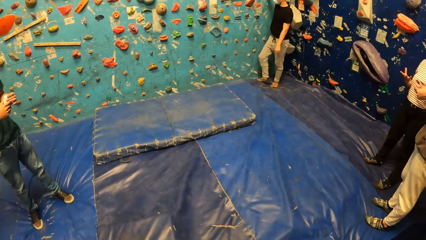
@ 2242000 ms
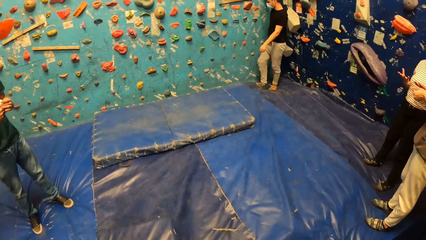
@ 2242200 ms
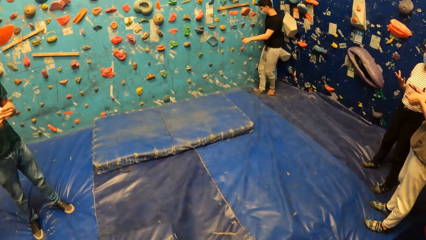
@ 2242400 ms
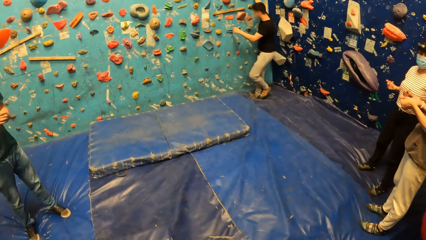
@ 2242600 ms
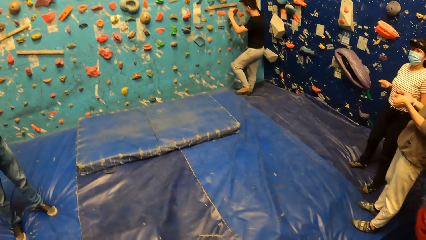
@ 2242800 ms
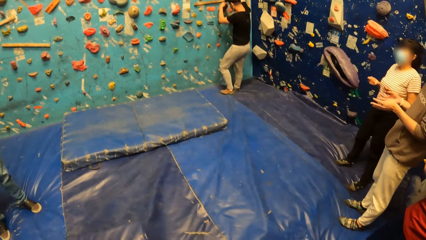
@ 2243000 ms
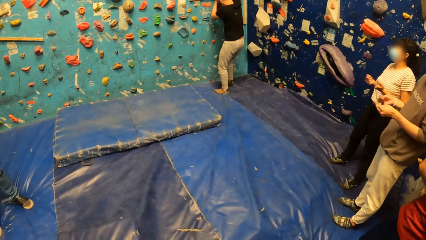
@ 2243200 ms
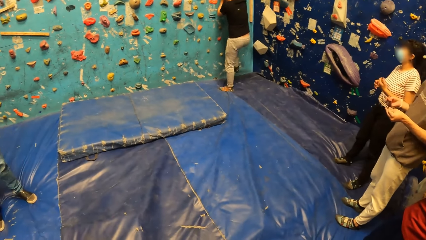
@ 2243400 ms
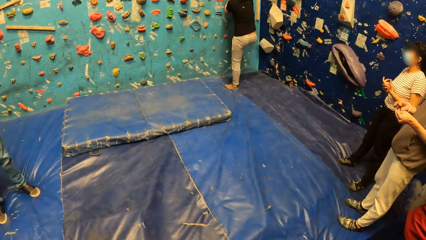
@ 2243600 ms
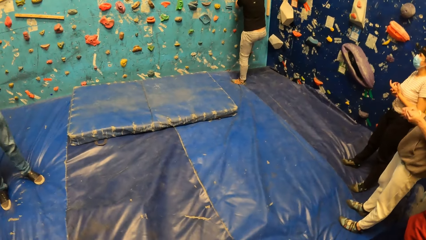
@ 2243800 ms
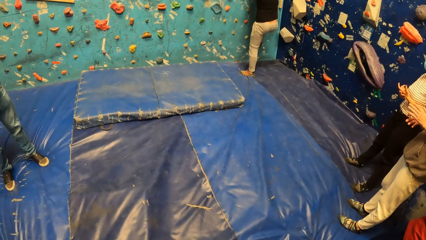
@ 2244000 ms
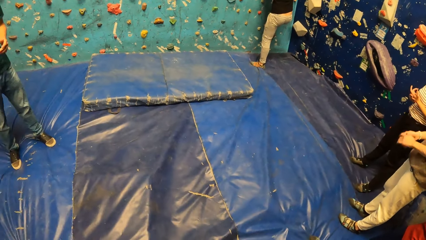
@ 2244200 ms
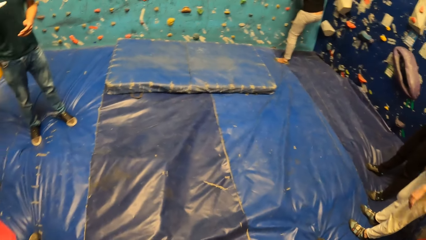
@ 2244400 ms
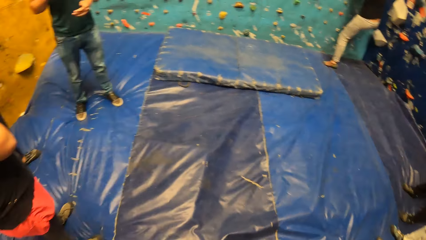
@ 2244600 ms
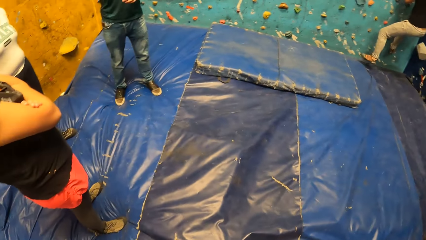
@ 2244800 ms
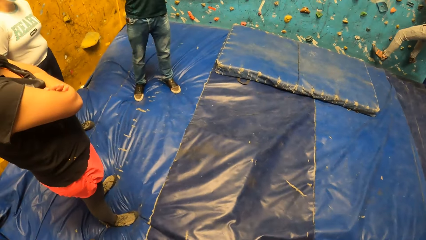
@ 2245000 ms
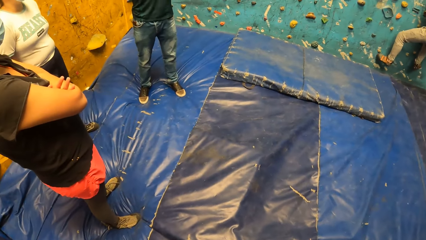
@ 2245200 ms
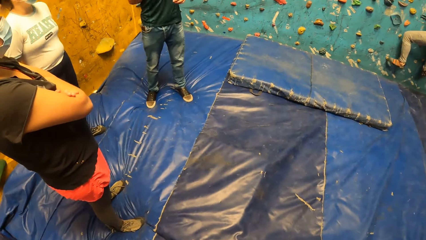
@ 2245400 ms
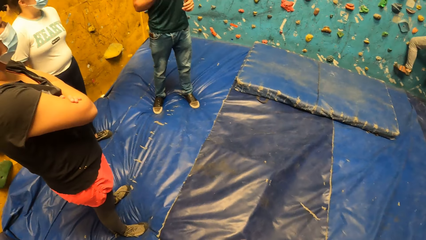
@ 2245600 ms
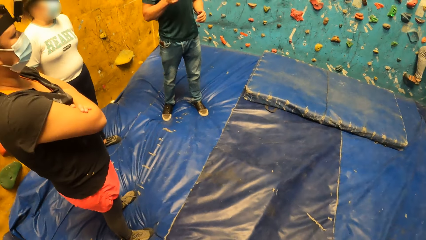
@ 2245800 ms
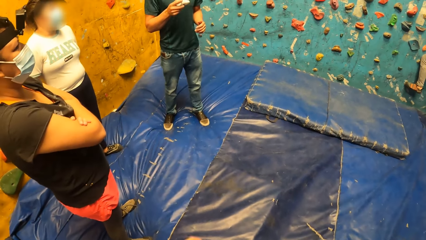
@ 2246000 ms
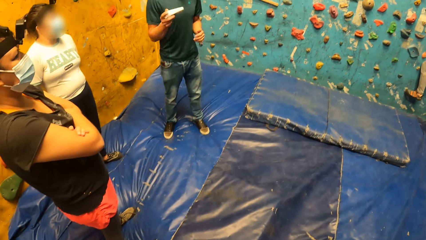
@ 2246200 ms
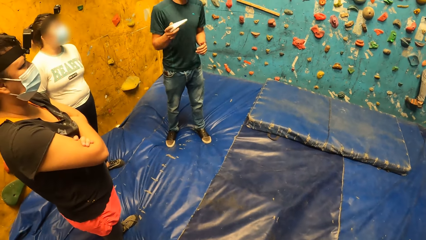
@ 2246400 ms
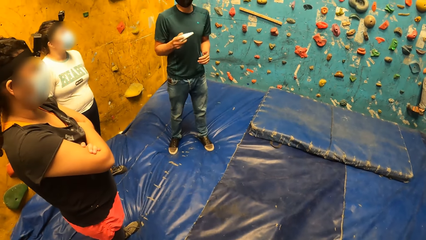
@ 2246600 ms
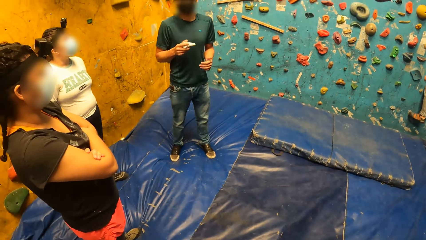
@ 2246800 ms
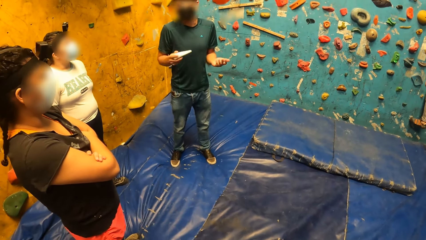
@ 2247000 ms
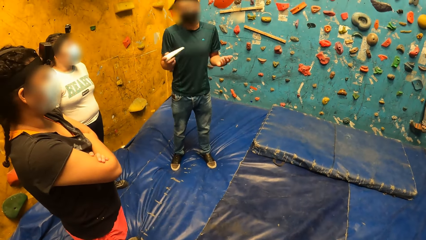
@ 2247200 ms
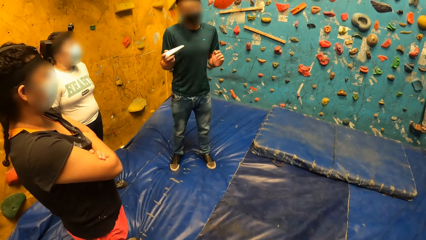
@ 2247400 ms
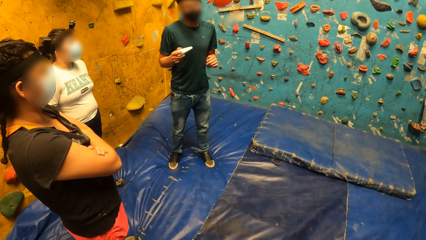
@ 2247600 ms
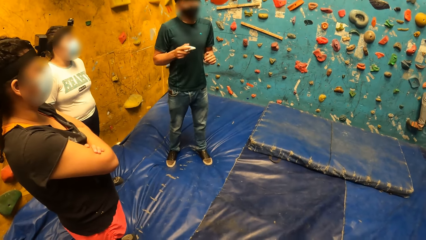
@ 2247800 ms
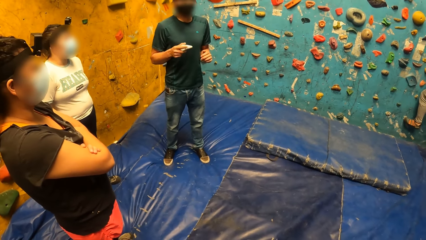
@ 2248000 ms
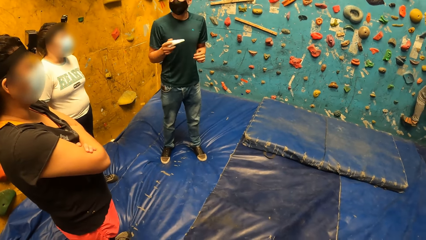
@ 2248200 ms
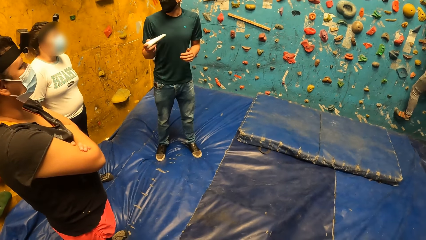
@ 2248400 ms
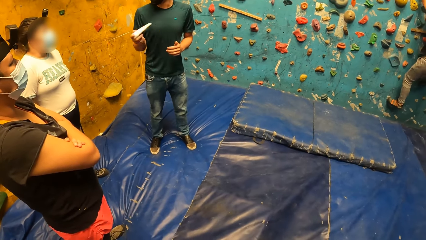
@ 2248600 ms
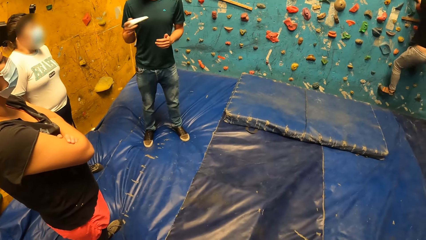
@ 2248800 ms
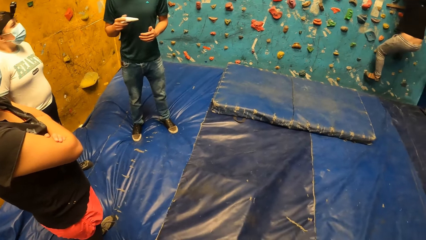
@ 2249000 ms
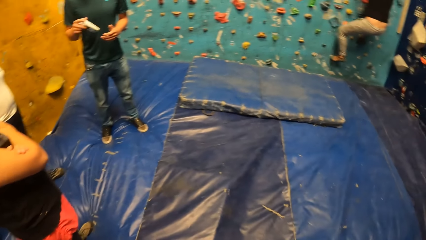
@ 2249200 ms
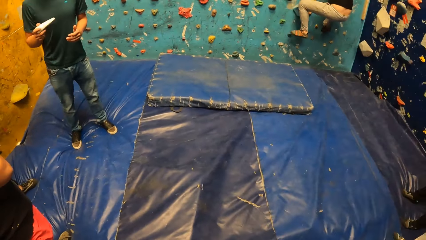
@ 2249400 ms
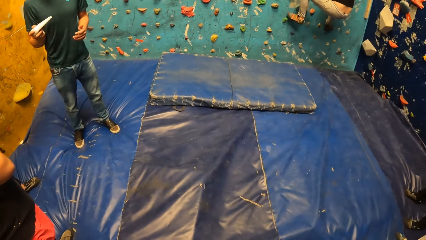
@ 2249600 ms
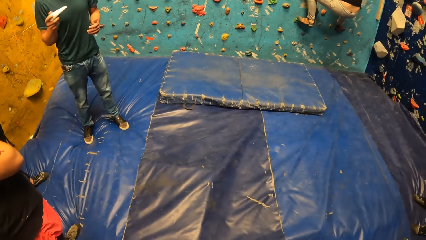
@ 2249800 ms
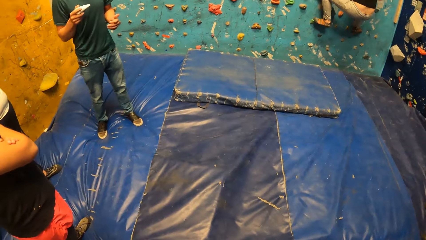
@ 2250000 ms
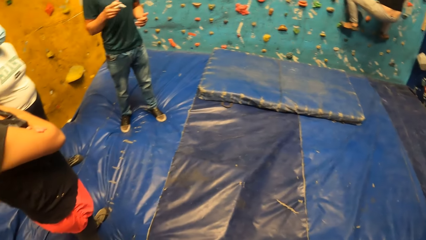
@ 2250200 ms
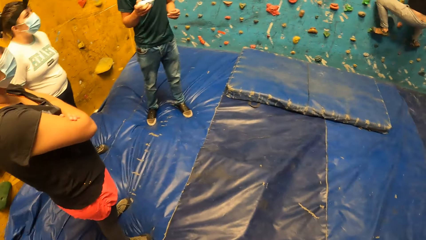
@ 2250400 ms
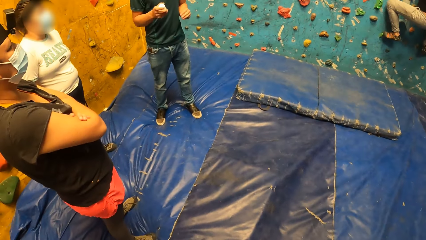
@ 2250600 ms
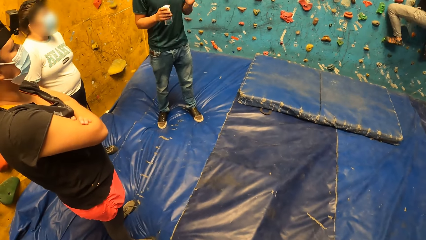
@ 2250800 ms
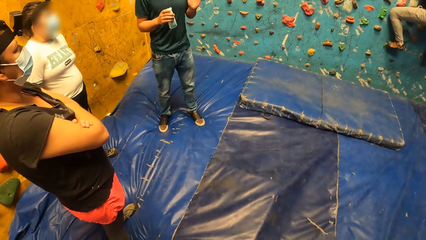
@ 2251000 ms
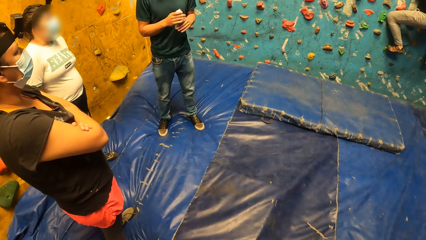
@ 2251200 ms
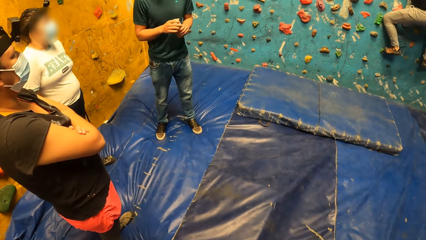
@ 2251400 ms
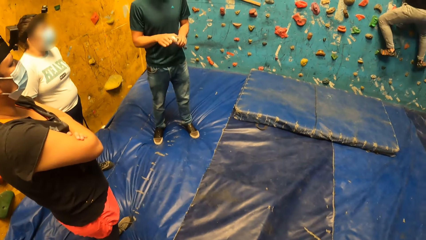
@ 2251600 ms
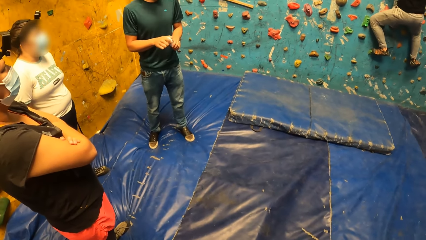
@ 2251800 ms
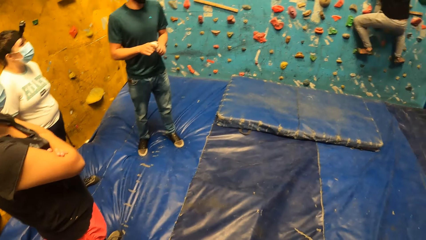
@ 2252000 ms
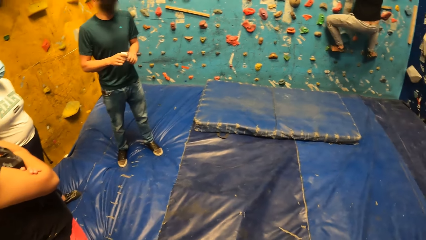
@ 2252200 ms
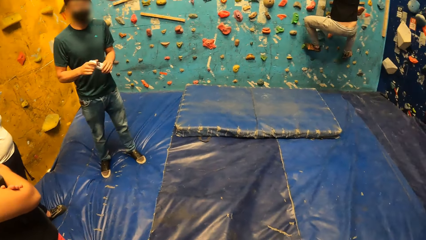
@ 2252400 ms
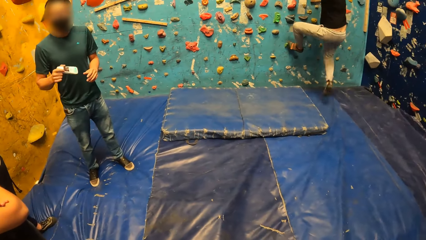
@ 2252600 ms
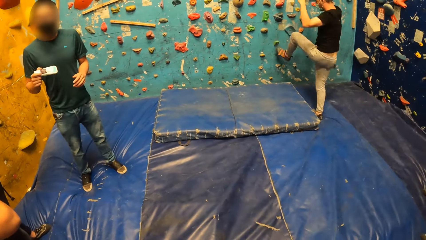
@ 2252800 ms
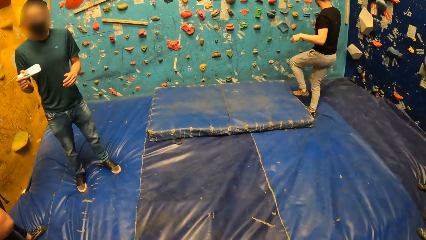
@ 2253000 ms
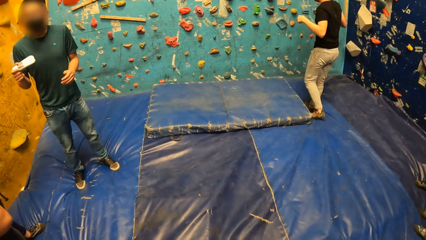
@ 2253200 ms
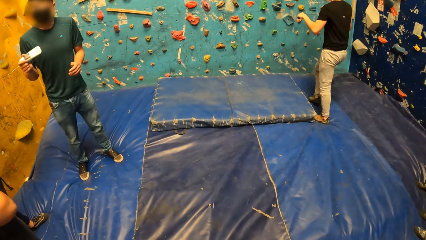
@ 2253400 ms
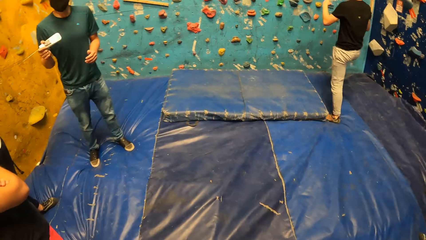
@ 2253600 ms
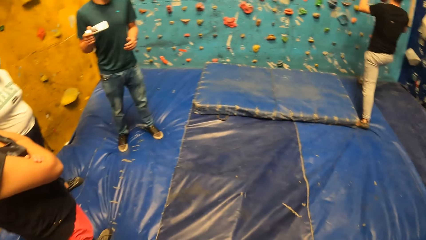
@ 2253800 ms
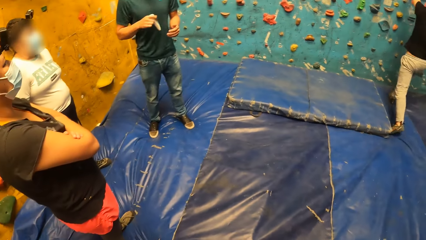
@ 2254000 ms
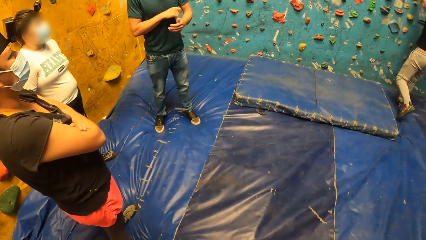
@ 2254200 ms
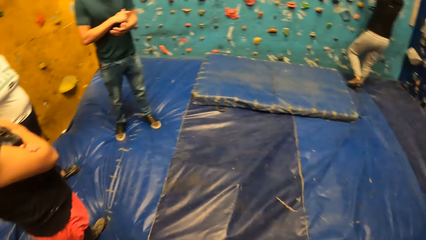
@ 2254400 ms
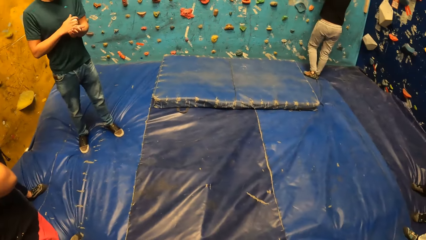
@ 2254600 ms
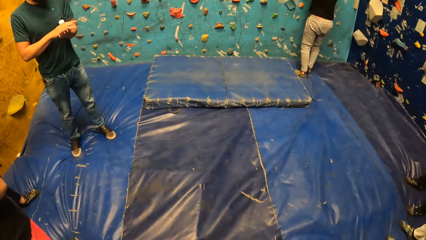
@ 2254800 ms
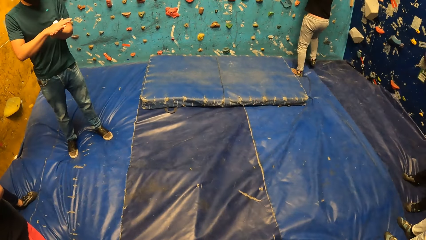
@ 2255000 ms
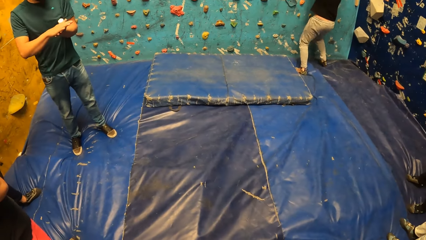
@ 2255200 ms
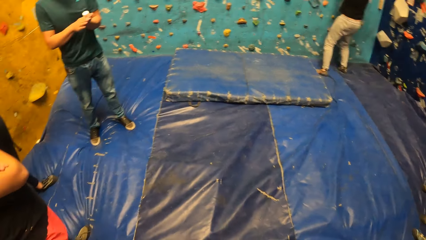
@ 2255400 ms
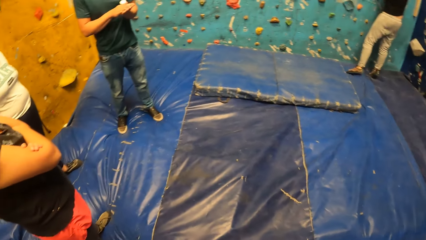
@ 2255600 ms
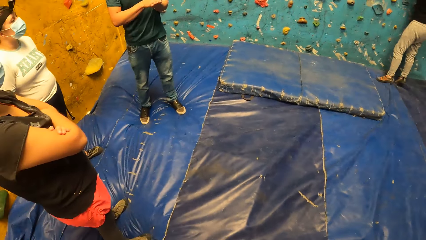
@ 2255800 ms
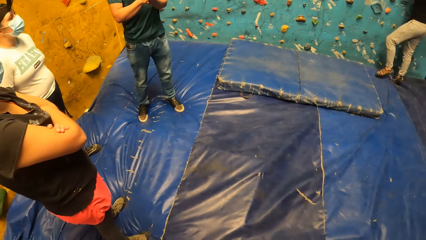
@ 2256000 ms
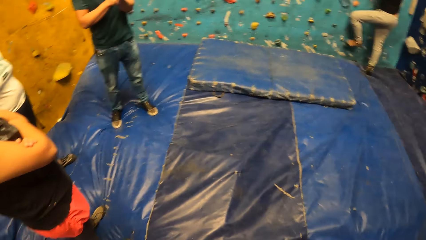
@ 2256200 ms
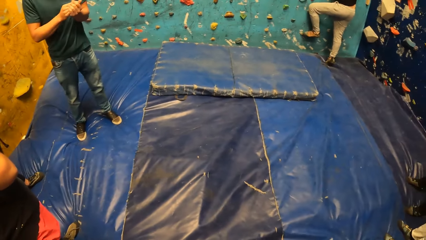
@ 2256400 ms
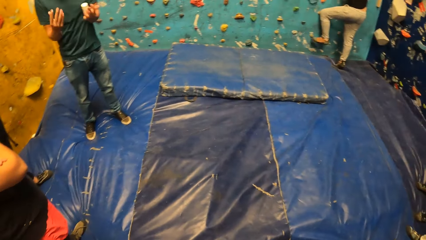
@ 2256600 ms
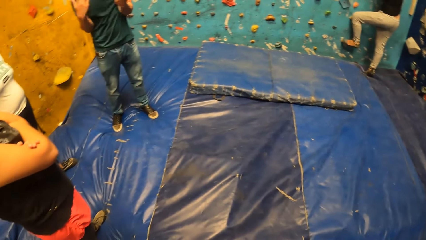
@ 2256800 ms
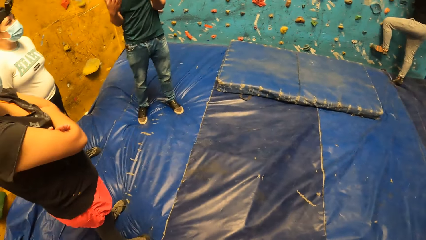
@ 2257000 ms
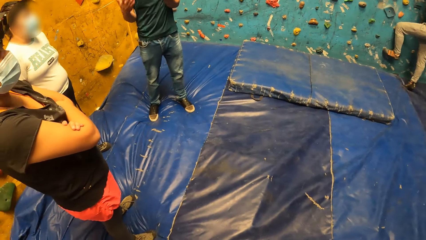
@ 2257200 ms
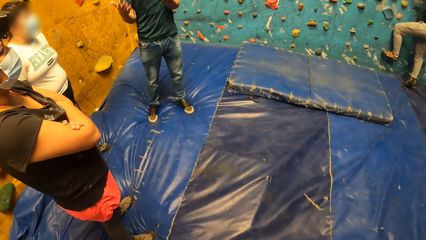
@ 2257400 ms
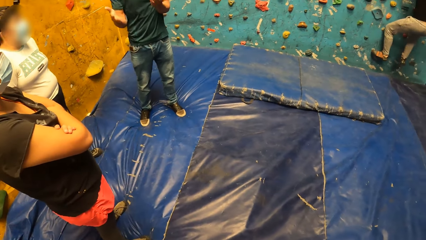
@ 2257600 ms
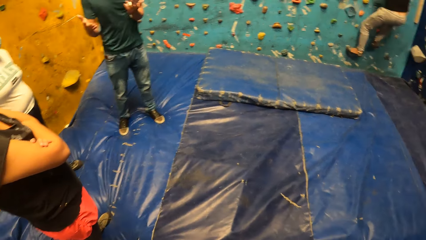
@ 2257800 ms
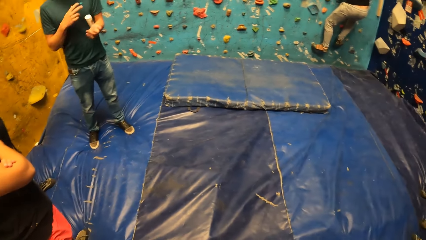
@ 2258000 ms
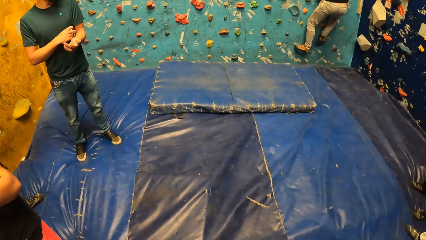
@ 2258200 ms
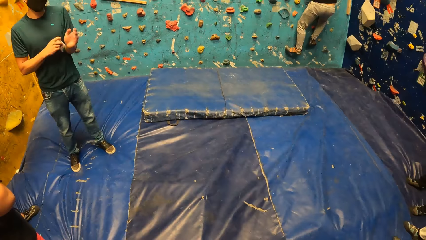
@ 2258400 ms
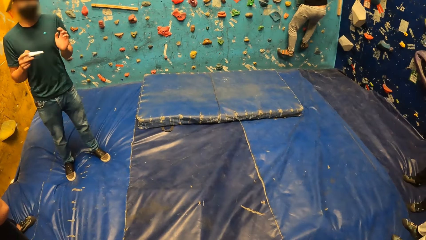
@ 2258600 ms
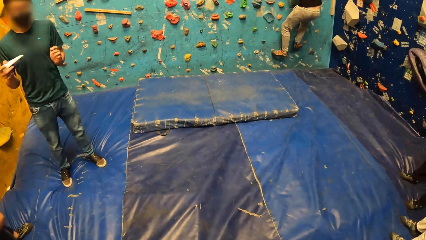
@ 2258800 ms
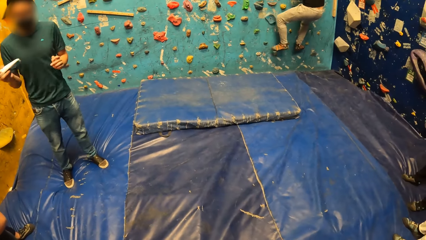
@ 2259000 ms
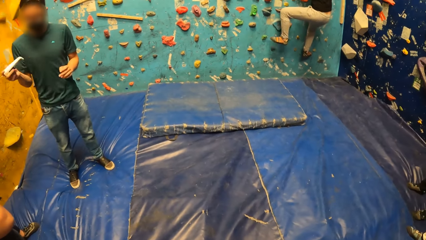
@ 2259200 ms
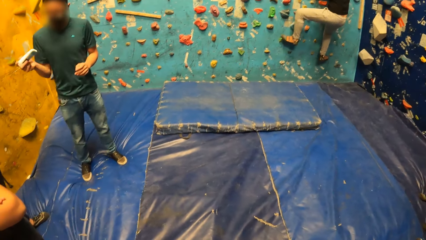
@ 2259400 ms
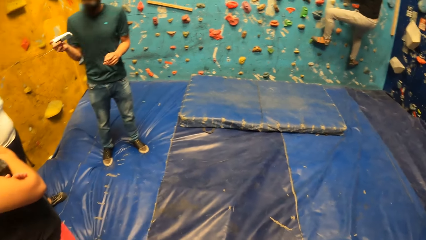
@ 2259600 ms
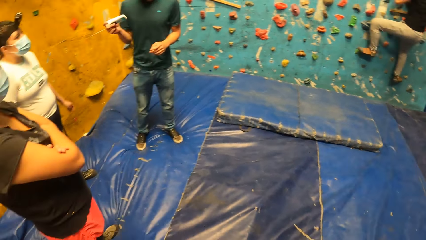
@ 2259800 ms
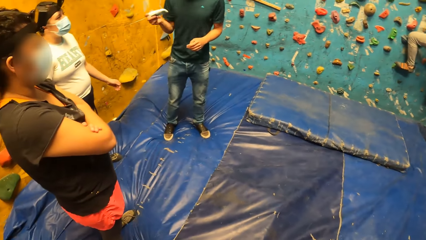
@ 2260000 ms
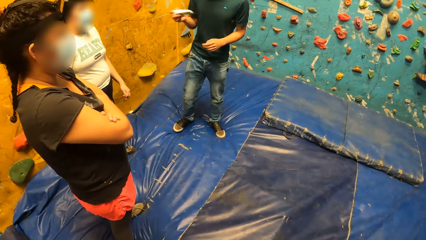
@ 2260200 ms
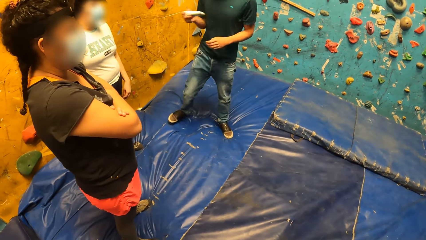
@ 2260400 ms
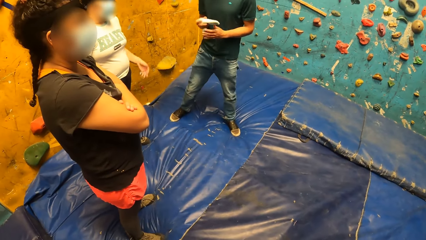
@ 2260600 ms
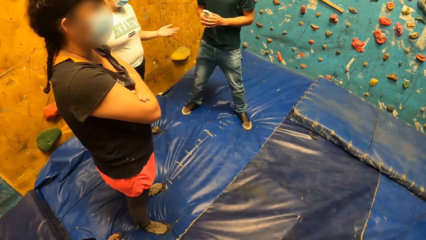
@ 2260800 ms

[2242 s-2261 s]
A man interacts with another man. The first man holds a tube with both hands. The other man climbs the bouldering wall with both hands. The first man shakes the tube in his right hand. The camera wearer converses with the first man. They look at the man. The other man falls off the bouldering wall to a crash pad. The first man rubs his hands together. The other man climbs the bouldering wall with both hands. The first man shakes off both hands and shakes the tube in his right hand.
